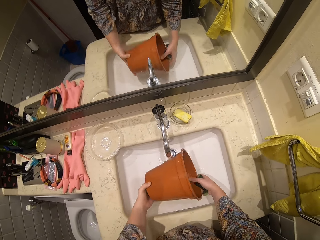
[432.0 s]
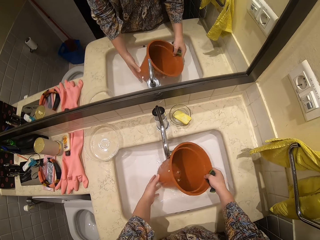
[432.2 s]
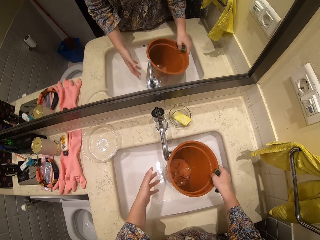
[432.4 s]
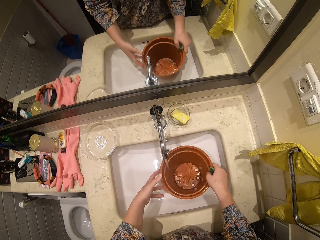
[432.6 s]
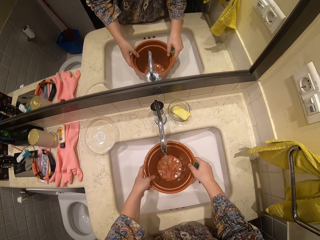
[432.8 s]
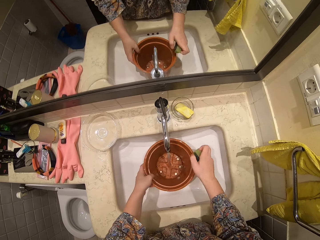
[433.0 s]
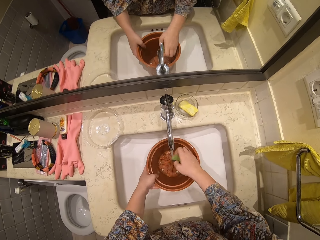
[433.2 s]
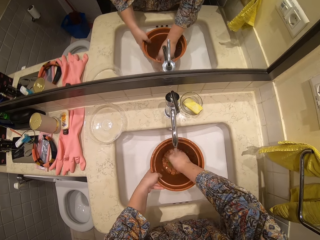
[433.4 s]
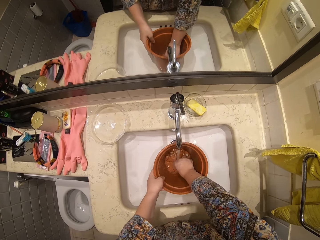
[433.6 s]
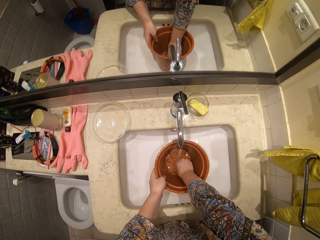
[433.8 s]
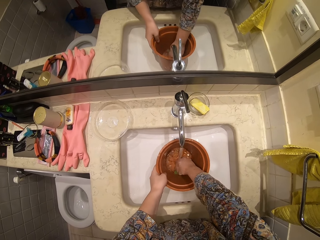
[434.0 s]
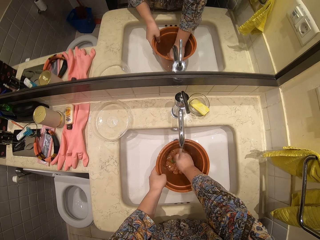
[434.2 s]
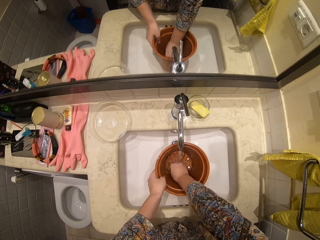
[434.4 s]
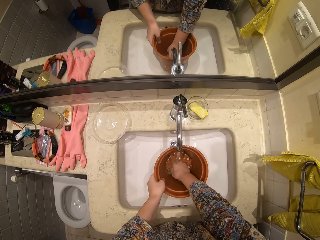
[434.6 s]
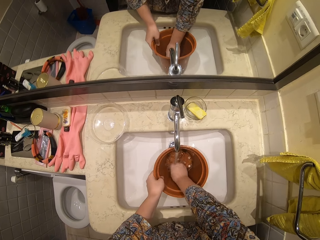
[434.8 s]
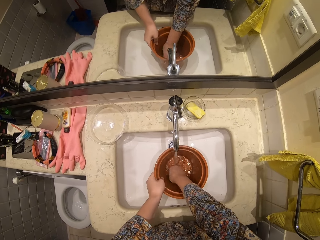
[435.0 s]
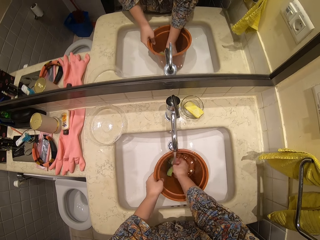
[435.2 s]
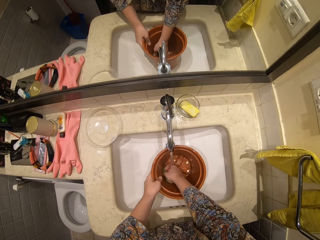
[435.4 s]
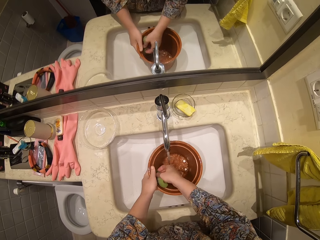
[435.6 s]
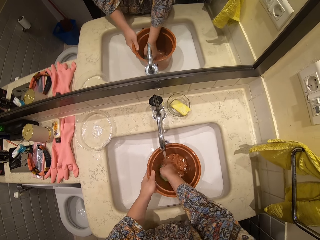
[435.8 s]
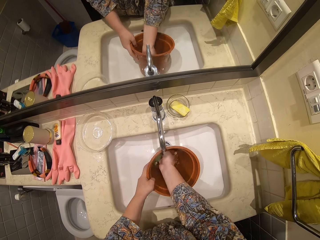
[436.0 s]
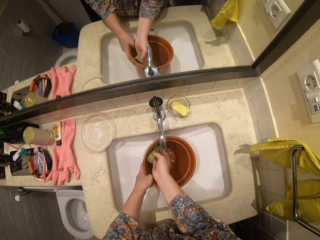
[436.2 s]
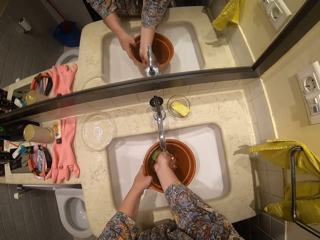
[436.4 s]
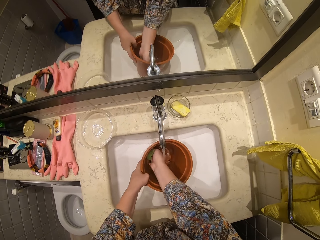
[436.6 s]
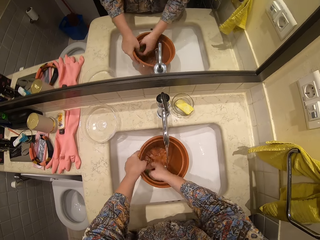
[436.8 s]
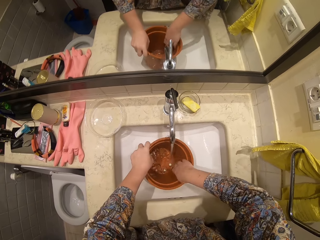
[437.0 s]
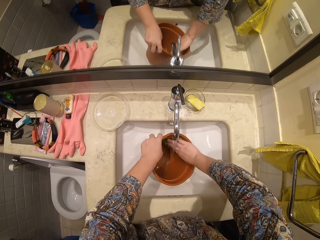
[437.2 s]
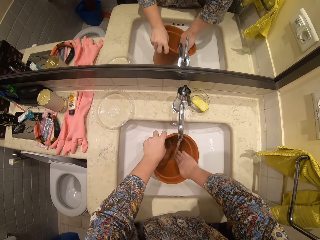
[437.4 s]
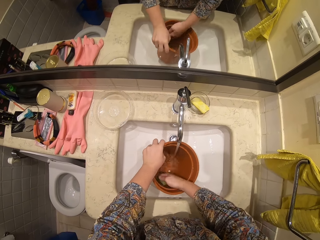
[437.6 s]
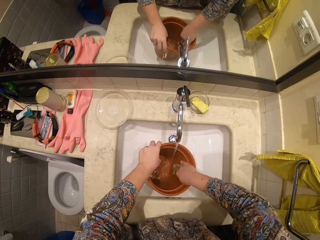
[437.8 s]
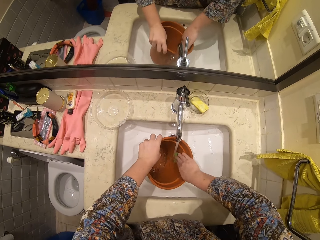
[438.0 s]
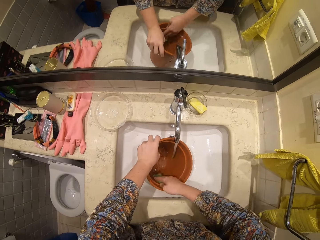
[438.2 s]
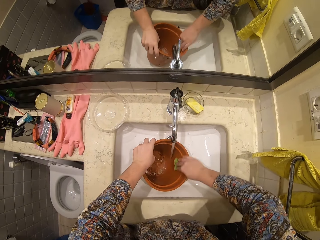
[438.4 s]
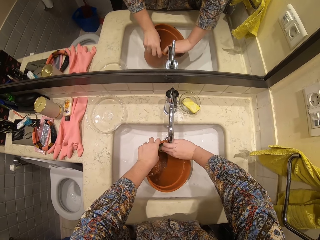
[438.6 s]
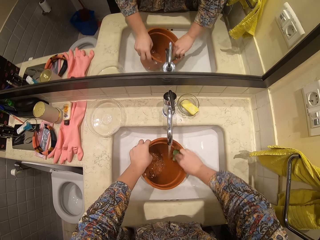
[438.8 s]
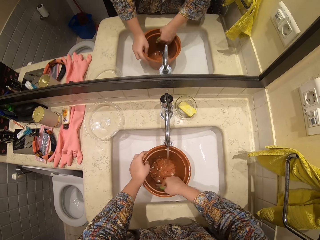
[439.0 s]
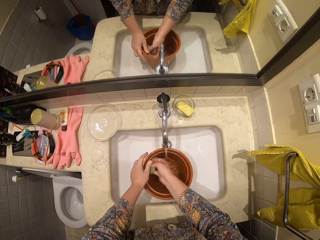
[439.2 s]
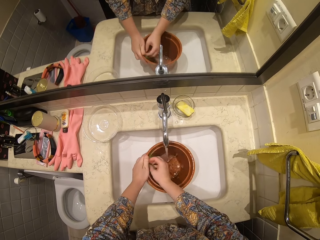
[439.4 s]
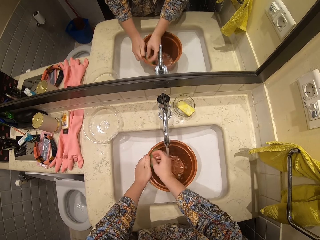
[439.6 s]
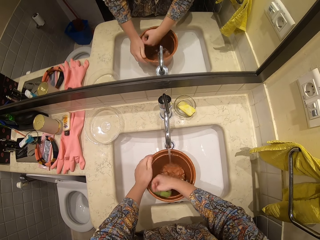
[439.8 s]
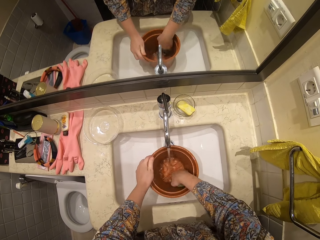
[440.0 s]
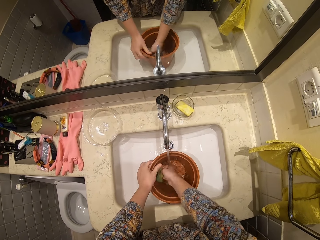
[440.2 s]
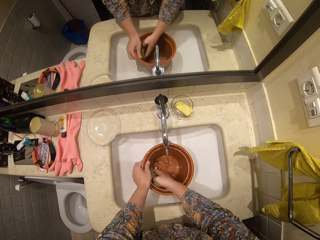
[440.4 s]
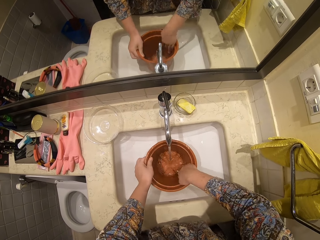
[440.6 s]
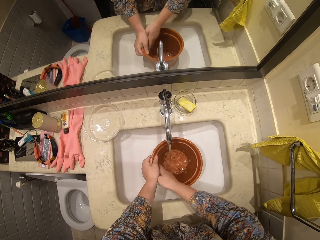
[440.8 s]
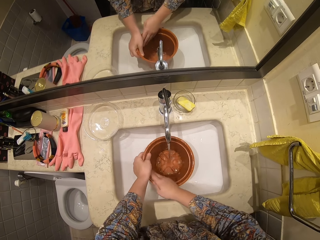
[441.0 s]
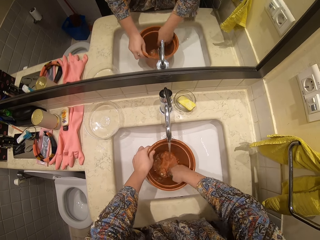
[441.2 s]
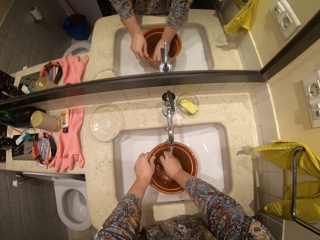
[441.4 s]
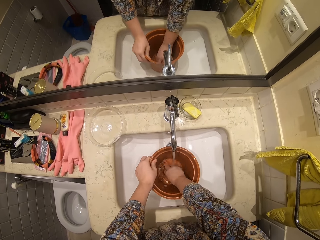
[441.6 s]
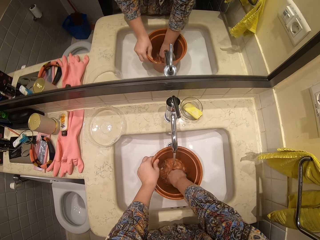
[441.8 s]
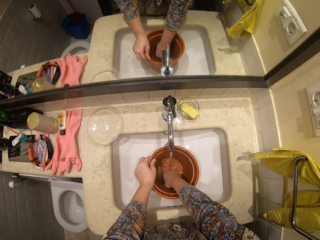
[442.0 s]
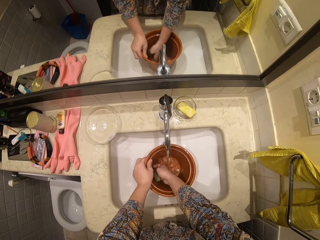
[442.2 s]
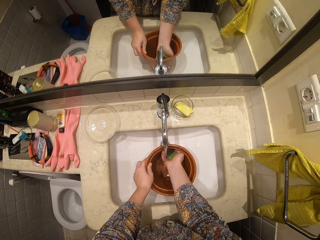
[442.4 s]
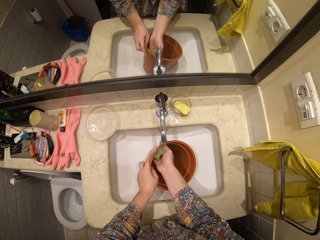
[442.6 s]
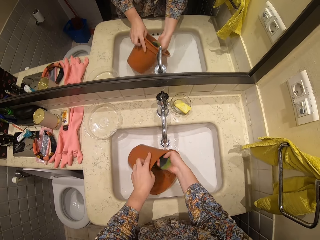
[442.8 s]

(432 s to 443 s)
The camera wearer washes the tin or bucket.

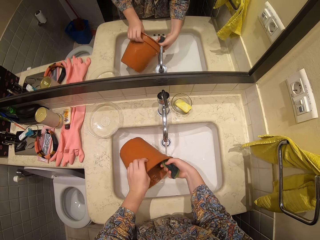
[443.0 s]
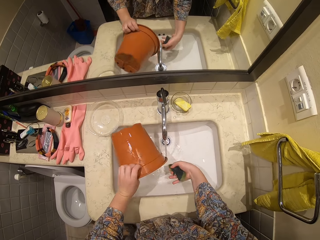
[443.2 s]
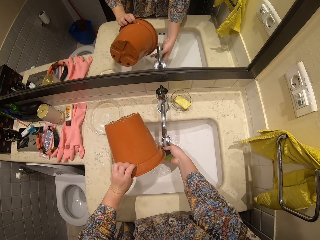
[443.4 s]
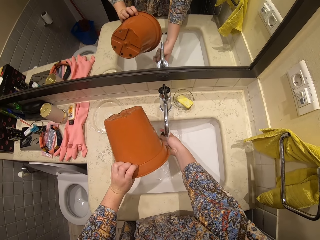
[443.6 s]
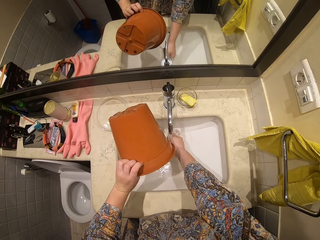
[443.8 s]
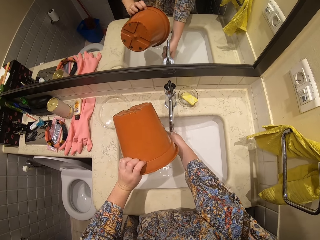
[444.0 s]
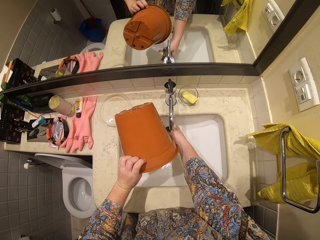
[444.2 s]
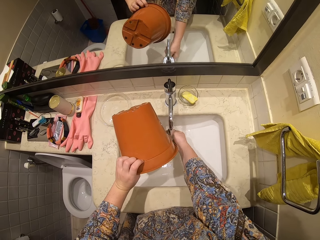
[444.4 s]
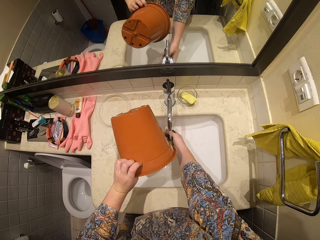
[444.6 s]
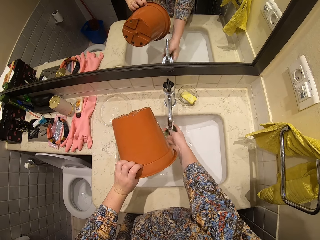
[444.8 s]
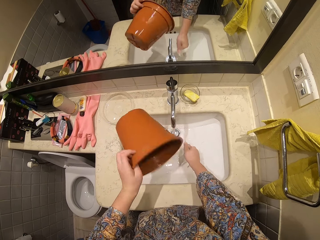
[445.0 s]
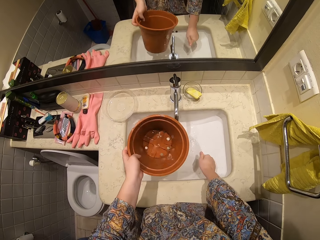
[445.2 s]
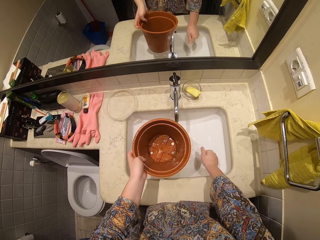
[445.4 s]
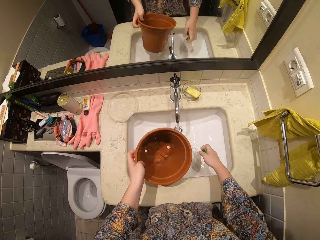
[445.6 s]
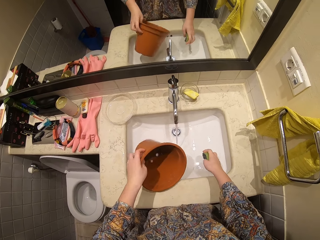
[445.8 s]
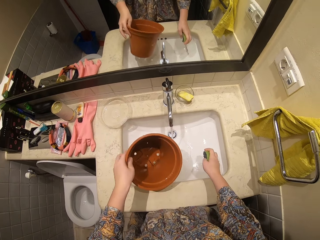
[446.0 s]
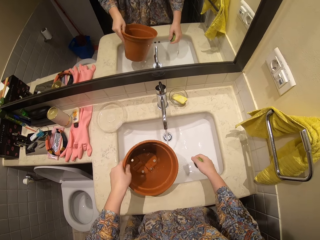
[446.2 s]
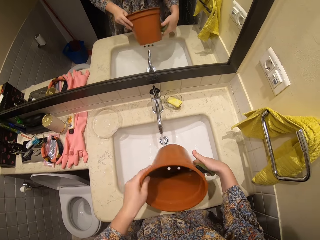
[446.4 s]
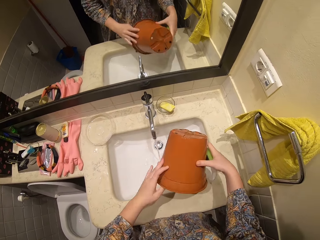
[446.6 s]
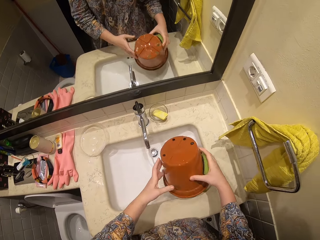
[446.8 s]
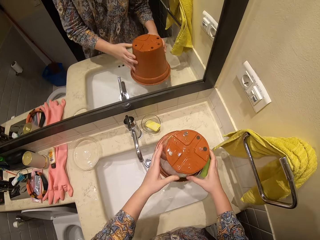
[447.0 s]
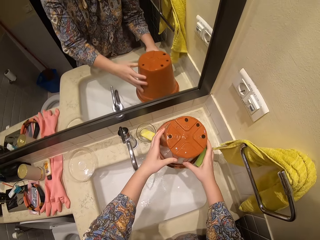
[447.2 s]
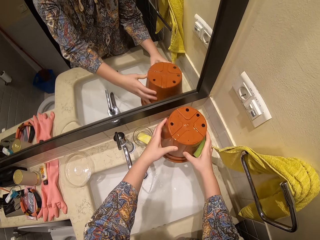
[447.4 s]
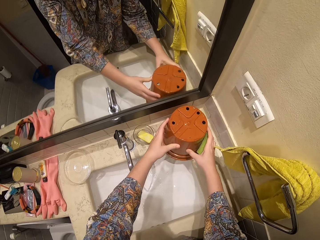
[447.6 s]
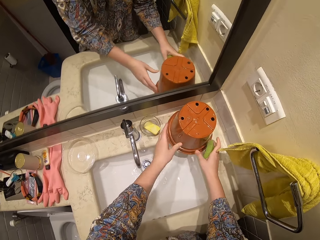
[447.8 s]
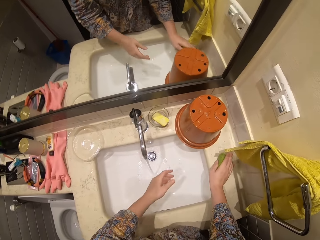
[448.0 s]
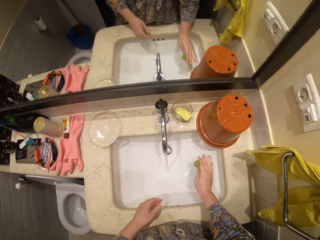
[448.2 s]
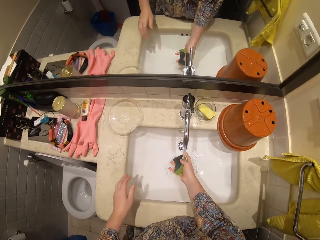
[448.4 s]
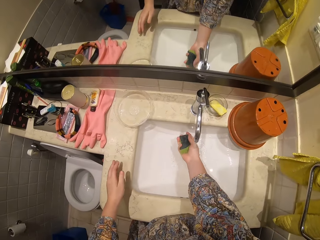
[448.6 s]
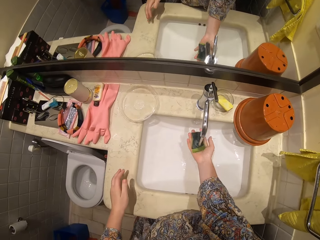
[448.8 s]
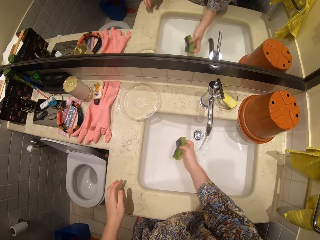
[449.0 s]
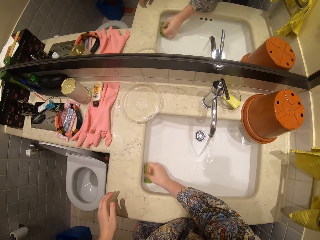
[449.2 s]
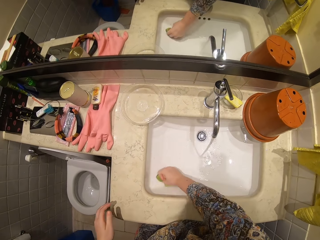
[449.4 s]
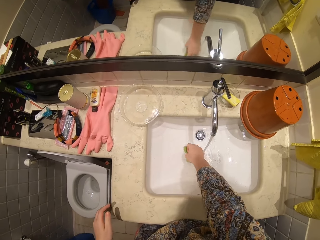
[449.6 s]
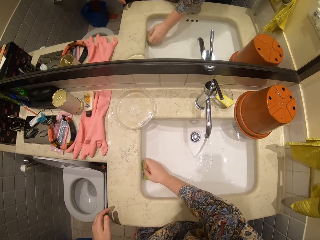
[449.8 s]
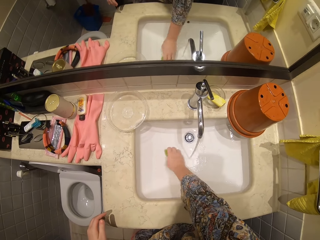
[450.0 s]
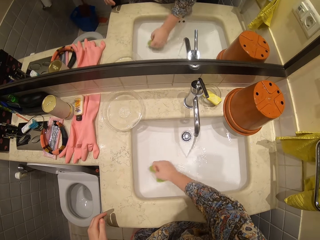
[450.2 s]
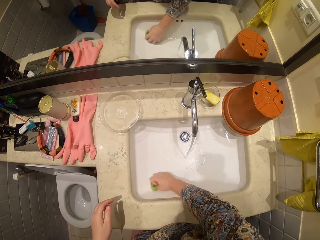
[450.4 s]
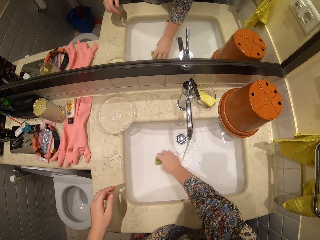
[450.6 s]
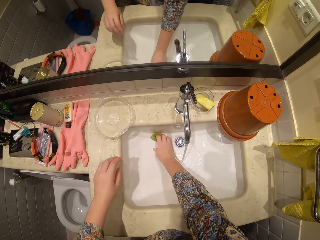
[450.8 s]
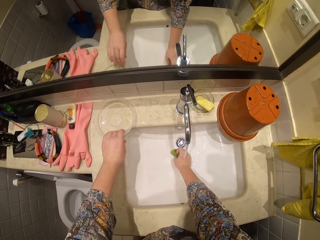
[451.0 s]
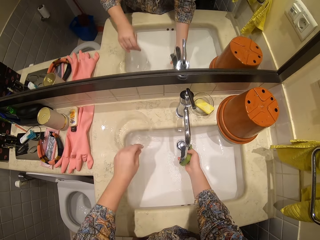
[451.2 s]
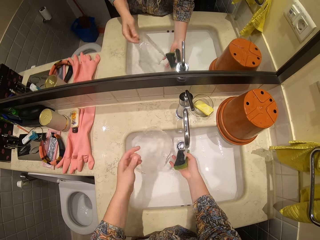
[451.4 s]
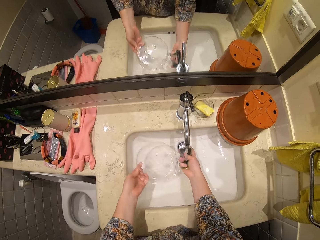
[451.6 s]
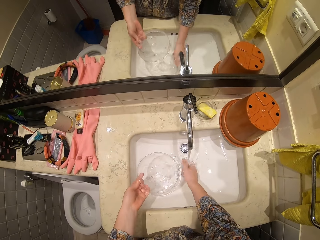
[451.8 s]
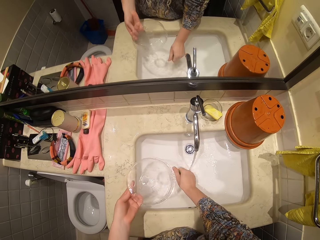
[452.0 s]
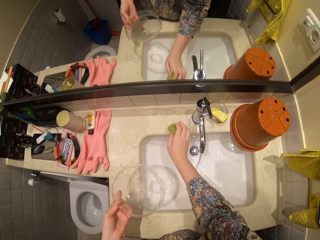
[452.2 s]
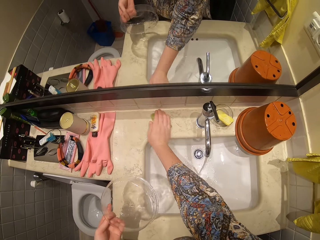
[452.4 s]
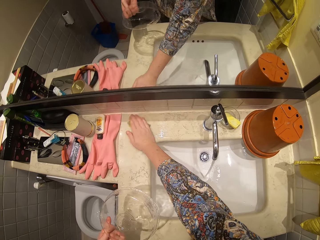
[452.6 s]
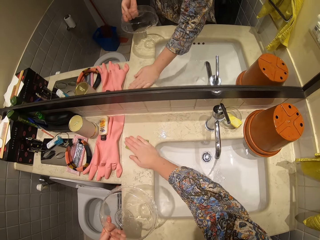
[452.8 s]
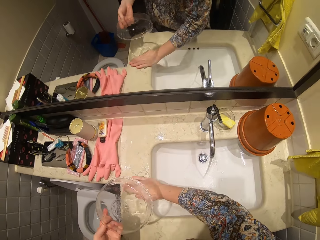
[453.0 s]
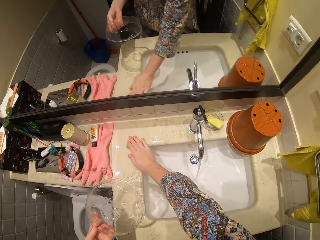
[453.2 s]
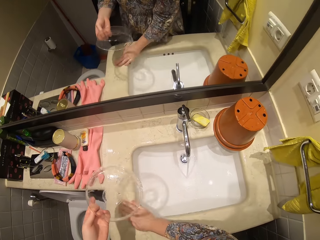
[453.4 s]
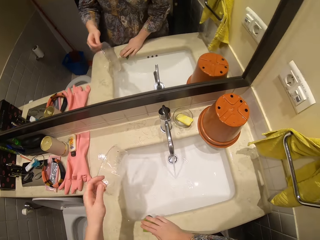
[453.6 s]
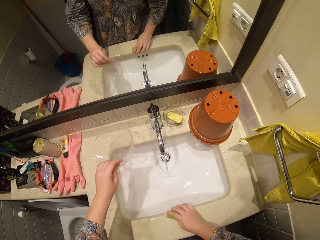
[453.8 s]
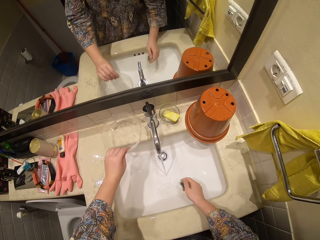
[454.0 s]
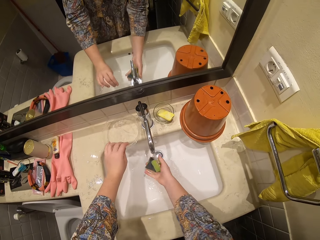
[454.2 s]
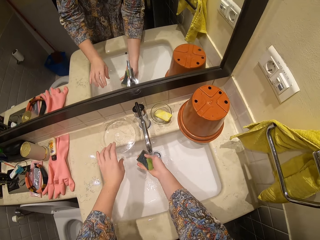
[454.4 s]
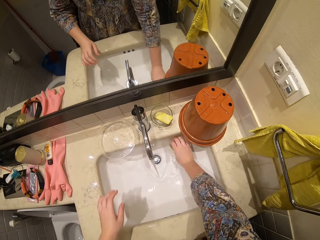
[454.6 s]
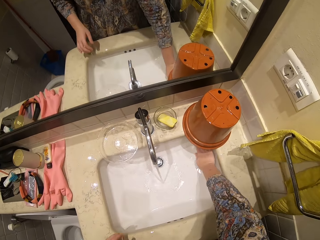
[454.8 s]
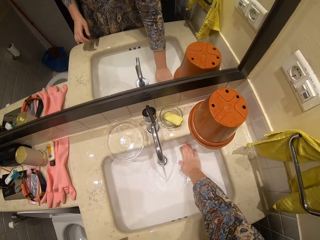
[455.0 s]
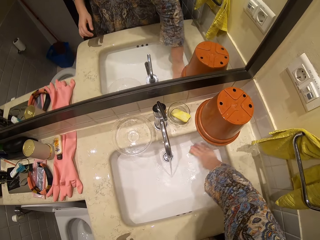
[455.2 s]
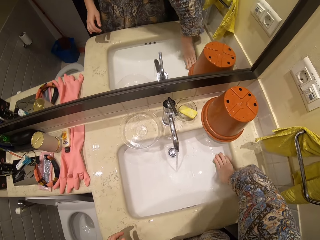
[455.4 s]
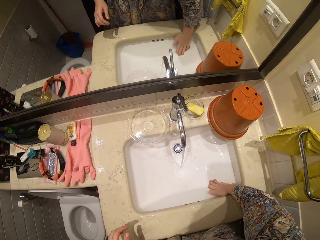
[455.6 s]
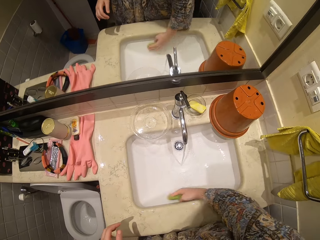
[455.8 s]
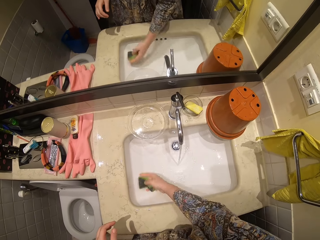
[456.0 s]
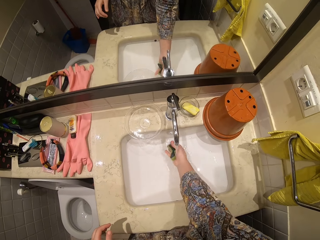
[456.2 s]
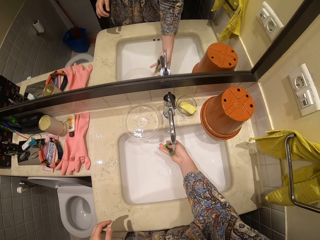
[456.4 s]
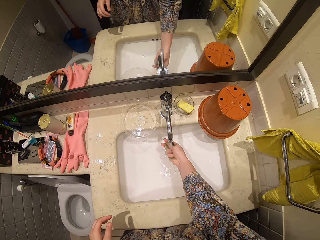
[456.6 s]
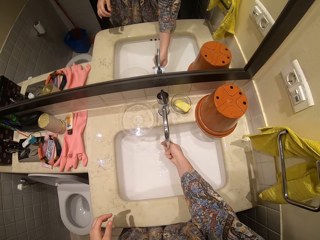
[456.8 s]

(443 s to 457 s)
The camera wearer raises the tin up. They put the bucket on the sink table. They turn down the tin. They wash the sink. They take the lid of the tin. They wash the sink.
